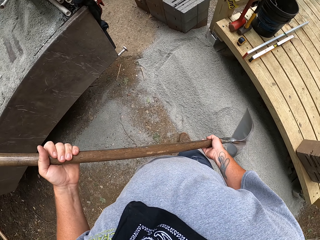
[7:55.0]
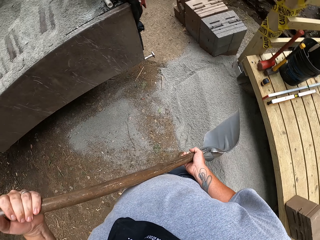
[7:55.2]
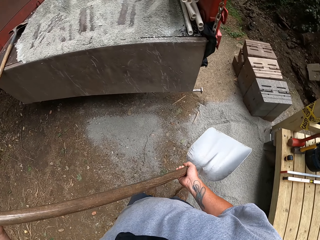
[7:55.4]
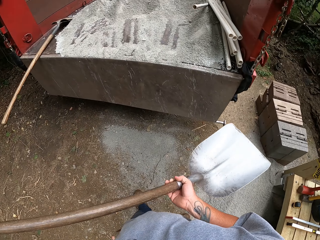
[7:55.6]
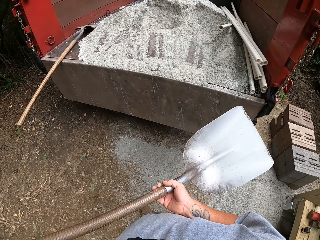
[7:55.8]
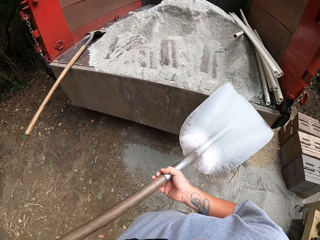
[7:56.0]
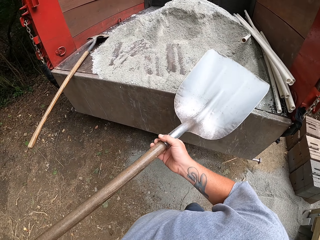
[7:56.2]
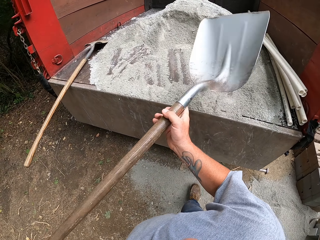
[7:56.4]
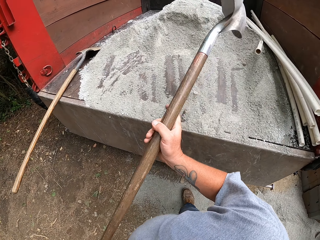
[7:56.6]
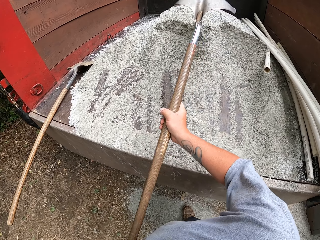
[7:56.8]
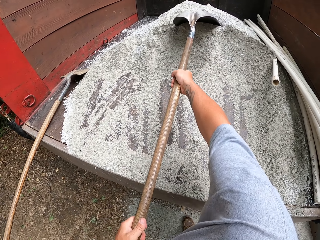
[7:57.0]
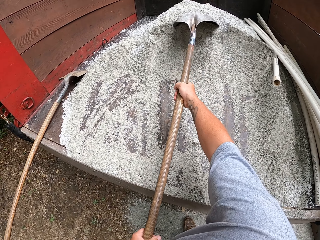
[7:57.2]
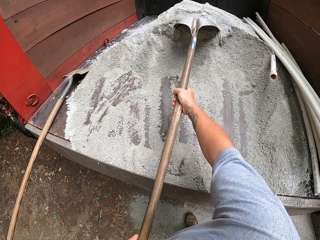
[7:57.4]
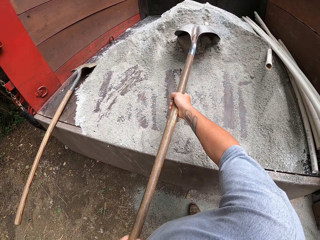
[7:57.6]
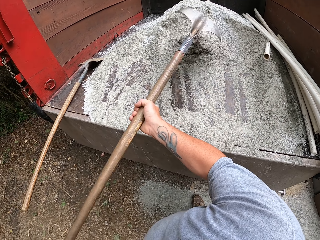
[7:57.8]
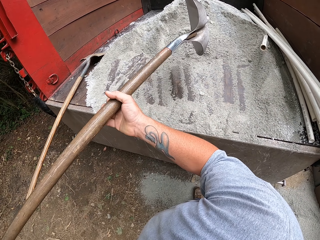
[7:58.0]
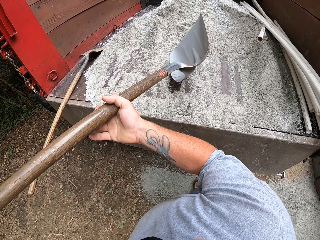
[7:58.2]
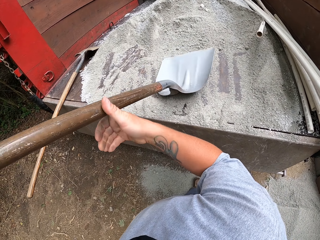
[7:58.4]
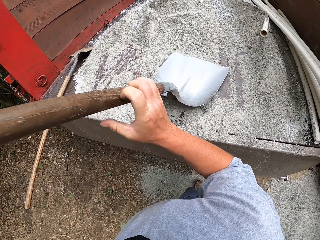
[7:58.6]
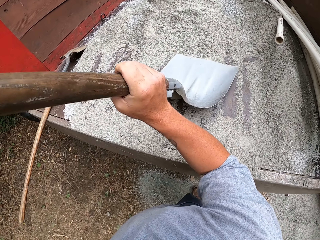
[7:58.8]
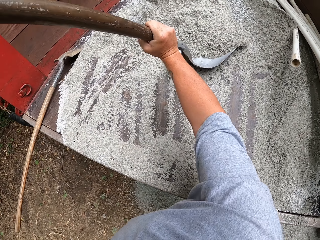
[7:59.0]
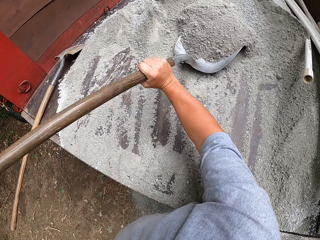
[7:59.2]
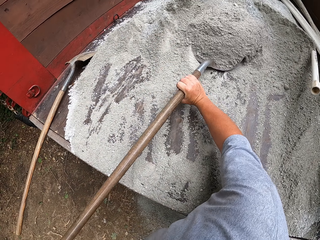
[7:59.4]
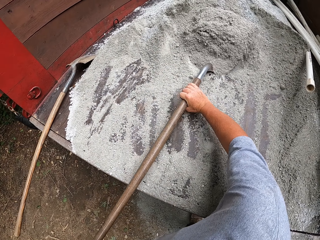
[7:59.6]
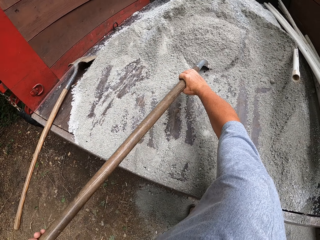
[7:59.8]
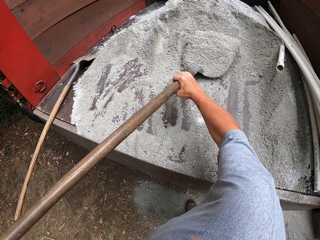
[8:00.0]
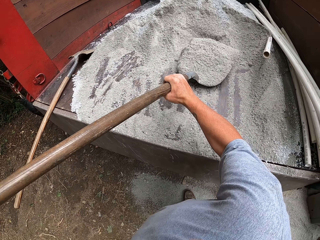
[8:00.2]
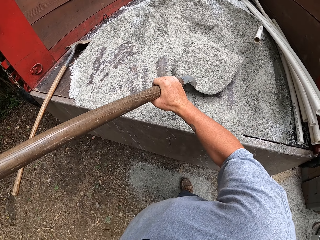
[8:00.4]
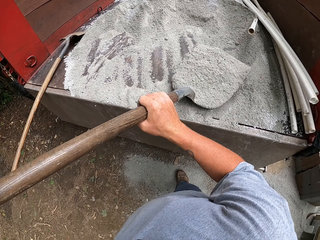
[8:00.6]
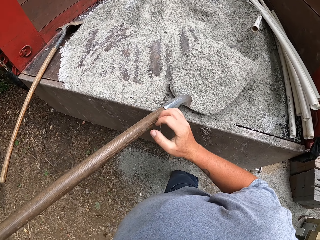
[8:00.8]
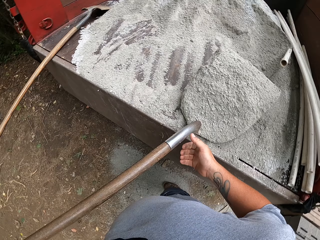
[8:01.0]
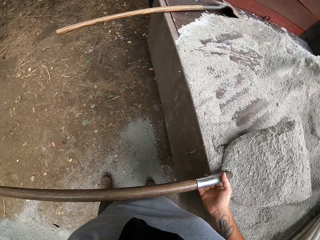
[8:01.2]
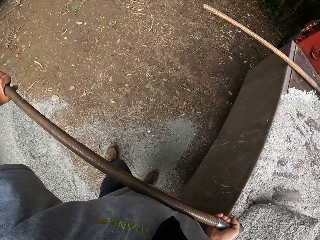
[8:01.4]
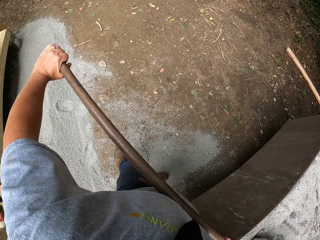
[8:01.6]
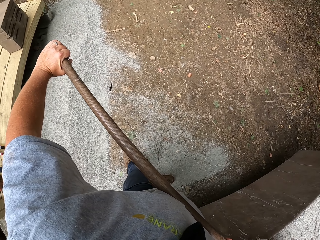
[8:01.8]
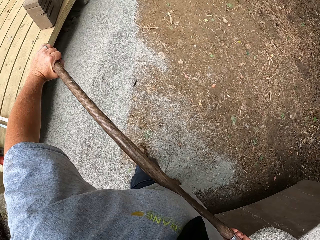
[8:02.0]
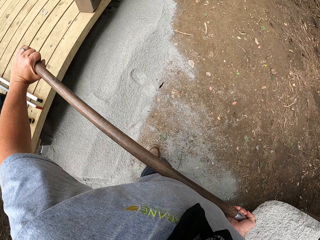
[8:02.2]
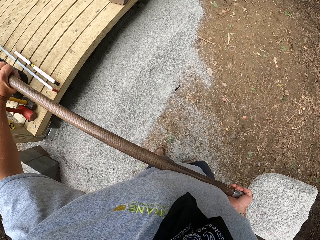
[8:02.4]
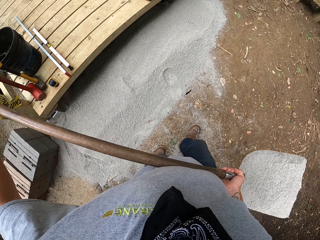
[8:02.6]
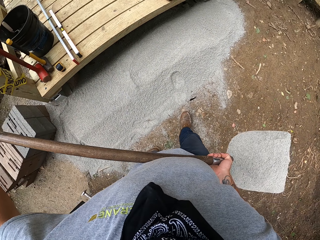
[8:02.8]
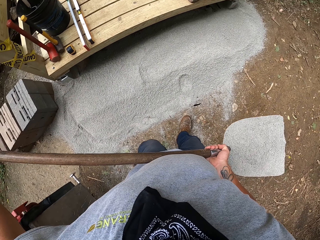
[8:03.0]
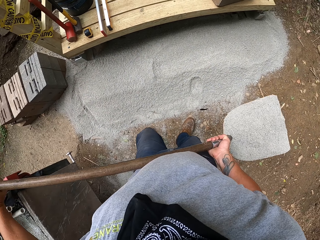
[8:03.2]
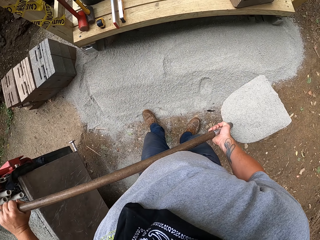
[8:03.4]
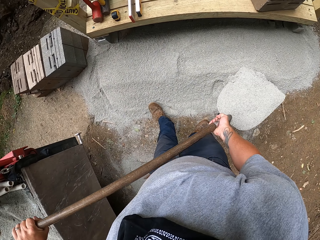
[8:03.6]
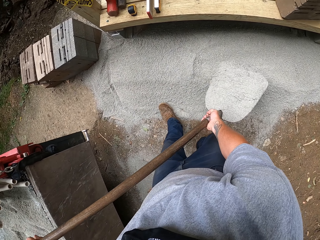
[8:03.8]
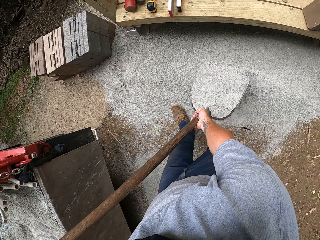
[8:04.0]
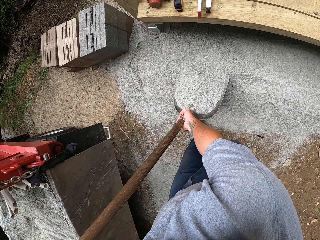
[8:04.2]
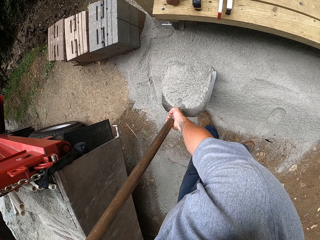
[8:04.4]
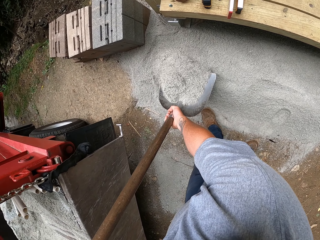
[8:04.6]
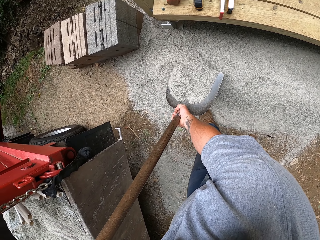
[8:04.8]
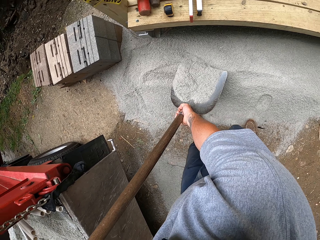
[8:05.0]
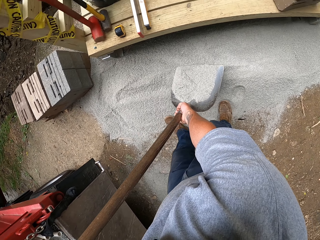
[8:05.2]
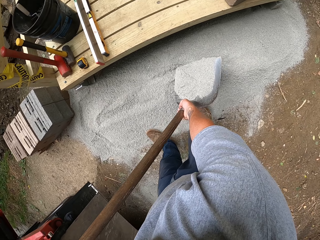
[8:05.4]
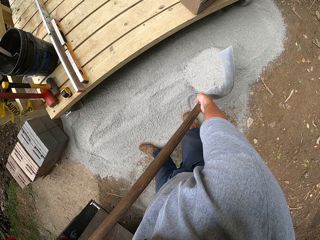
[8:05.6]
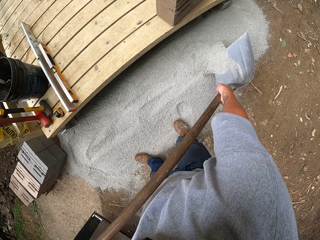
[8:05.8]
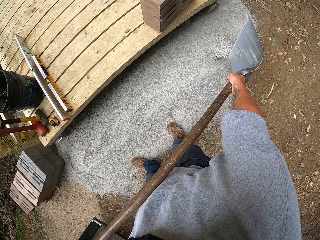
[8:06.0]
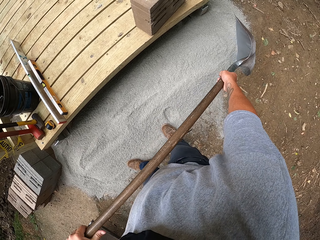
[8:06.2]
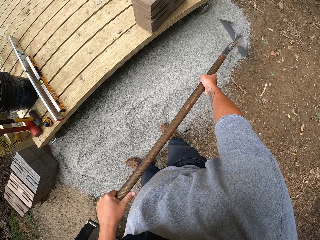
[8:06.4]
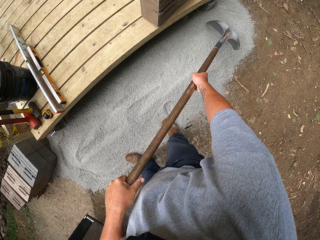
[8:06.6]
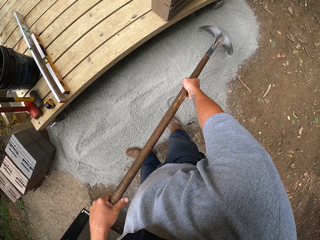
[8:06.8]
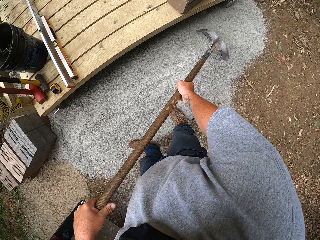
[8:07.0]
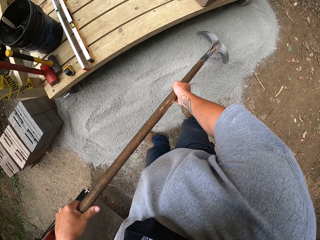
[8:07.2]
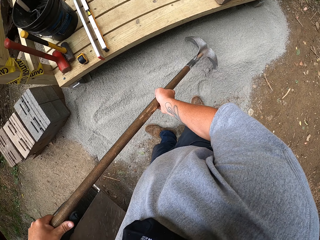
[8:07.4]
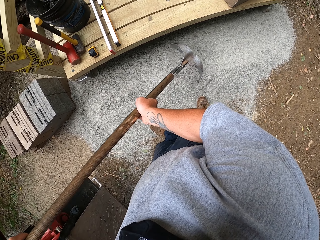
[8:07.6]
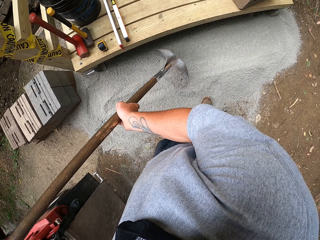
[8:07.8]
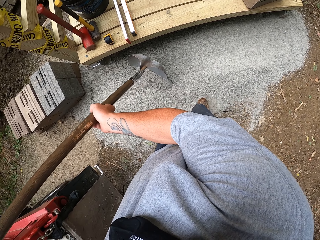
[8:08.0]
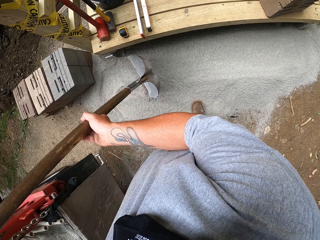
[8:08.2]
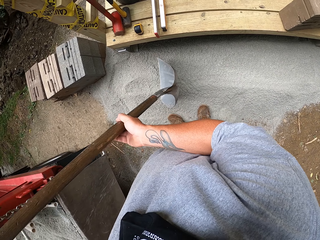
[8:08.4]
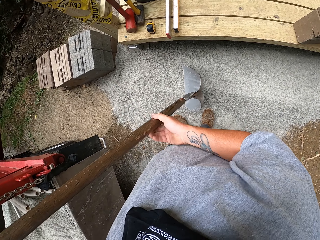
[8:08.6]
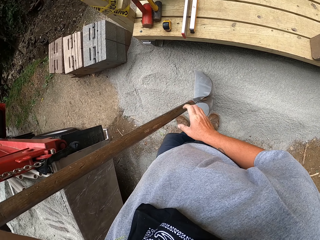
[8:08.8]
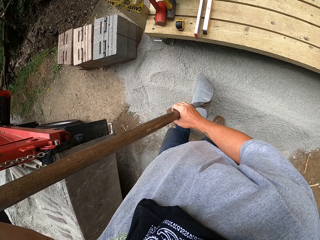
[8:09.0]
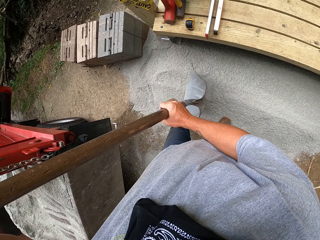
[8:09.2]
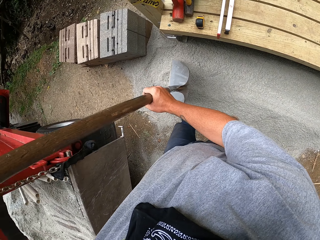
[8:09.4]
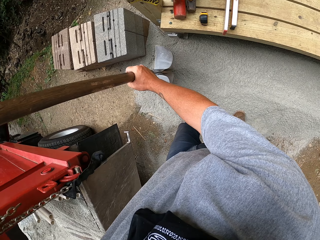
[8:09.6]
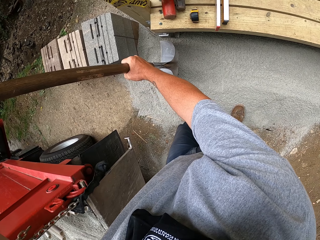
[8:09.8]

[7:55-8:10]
The camera wearer pulls the sand with the shovel. They scoop the sand with the shovel. They pour the sand on the ground under the bridge. They spread the sand on the ground with the shovel.

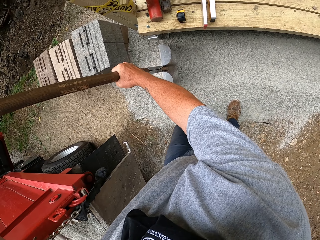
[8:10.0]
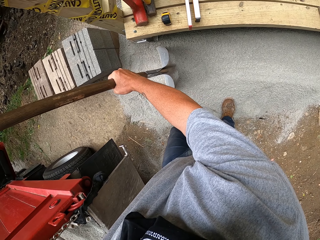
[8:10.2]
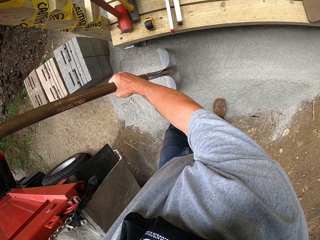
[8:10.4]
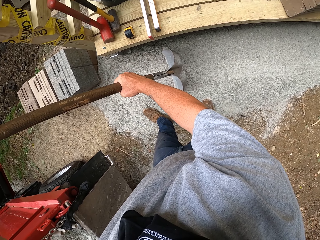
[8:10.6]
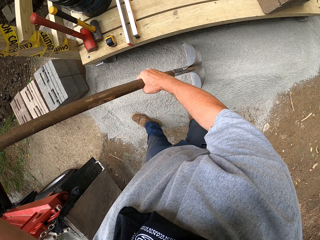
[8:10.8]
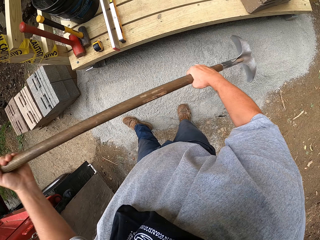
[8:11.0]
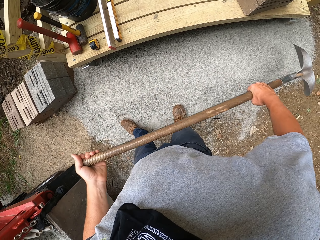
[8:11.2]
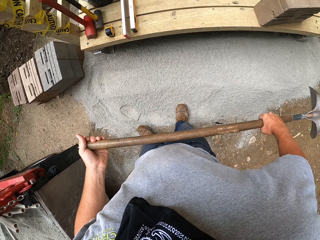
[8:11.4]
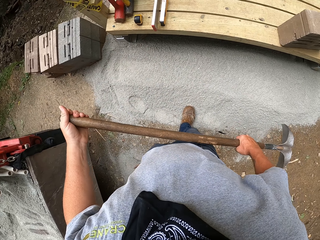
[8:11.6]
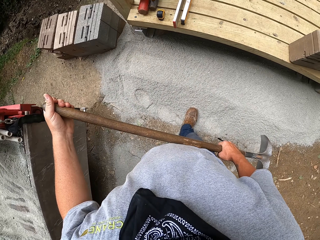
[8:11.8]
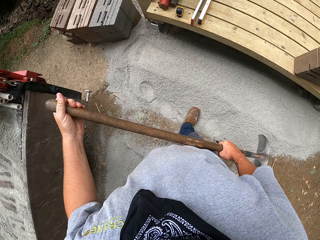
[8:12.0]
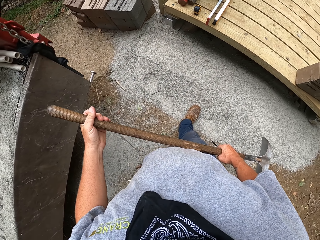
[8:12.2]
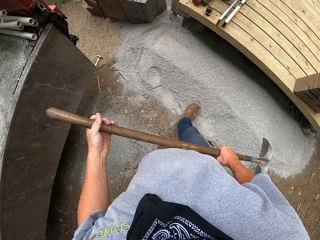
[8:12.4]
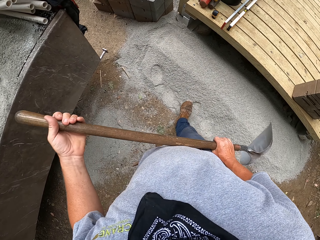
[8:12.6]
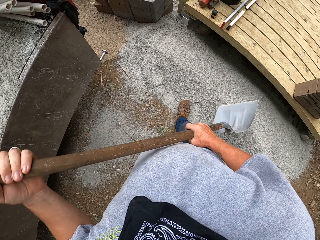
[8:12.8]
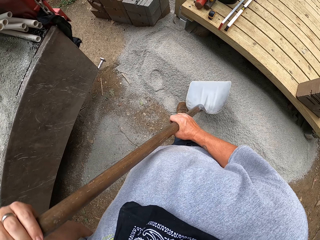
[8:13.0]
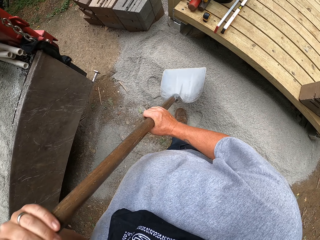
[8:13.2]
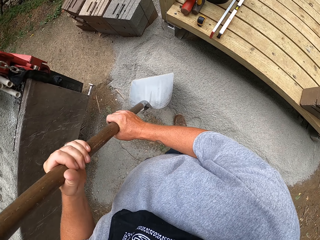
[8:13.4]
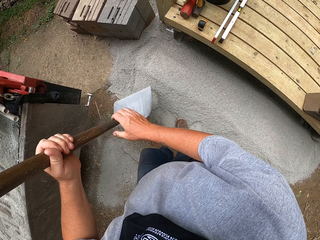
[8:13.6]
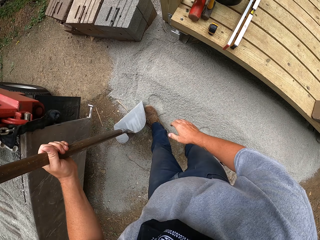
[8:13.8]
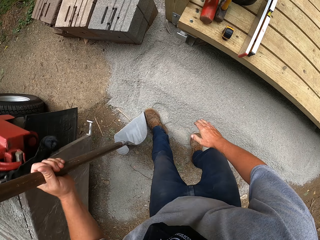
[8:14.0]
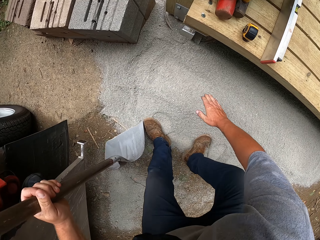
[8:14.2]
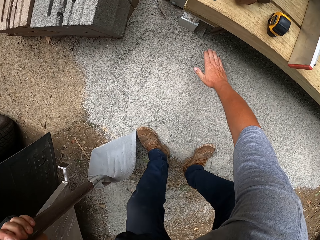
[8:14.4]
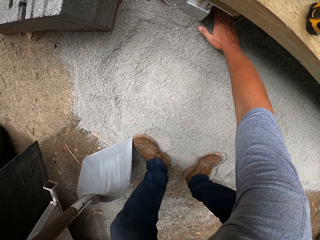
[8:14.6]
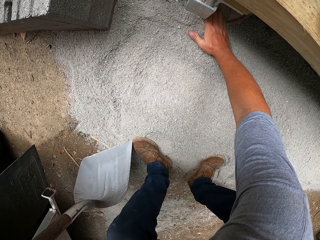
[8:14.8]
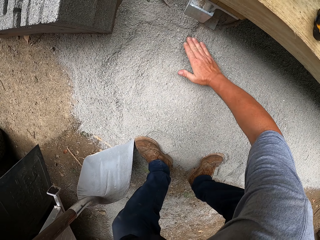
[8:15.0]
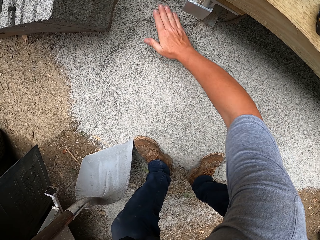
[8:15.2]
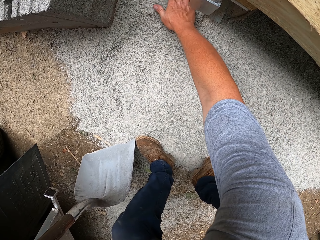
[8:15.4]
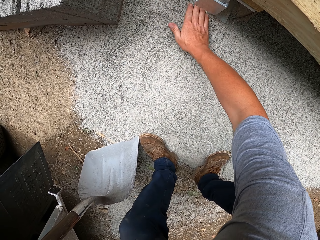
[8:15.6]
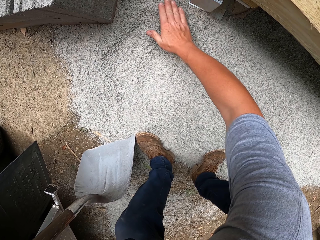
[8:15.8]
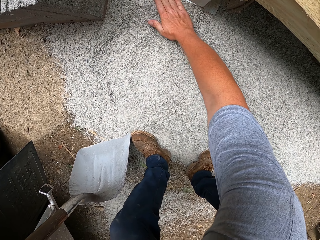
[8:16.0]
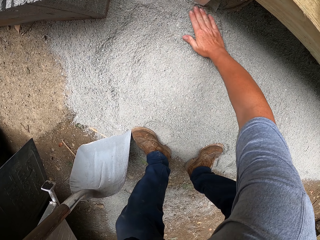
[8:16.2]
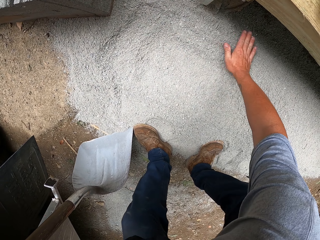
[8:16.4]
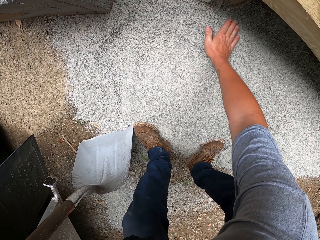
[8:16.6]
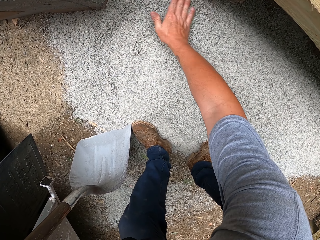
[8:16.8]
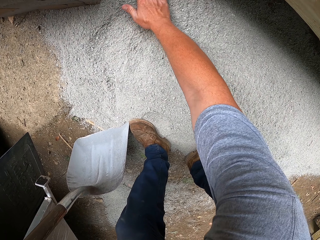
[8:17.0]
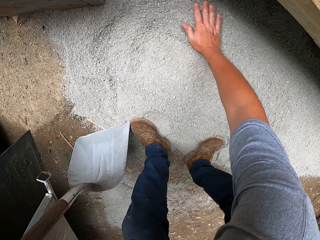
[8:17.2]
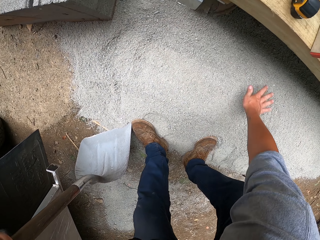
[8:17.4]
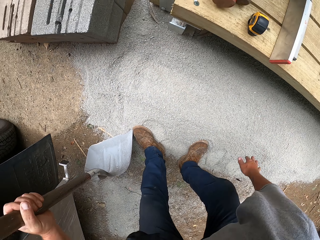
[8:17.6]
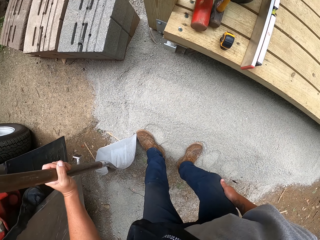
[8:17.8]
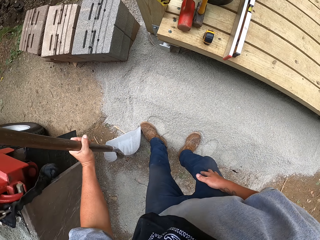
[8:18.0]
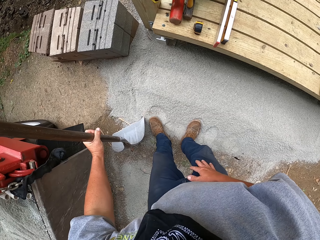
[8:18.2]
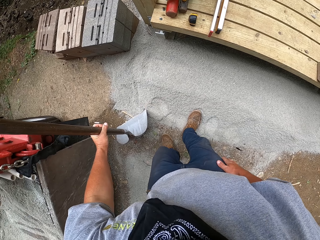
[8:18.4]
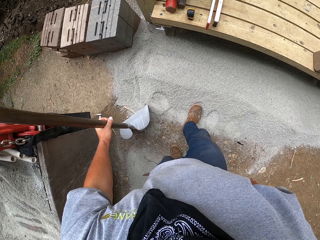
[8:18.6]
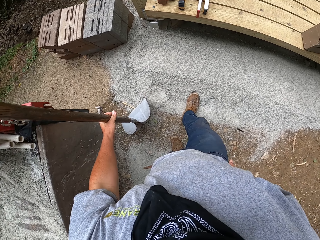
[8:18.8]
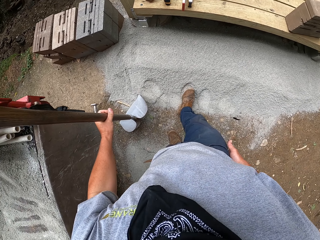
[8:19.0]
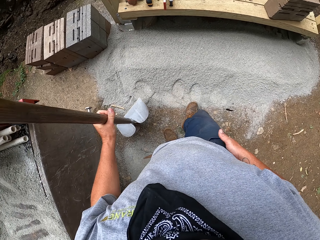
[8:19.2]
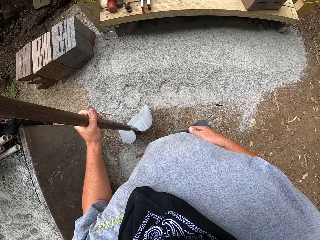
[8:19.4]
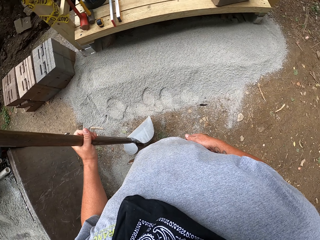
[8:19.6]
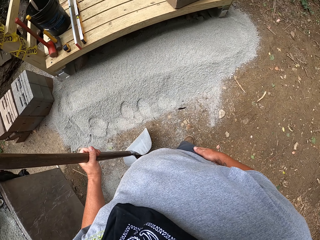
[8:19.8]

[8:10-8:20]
The camera wearer spreads the sand with his hand. He wipes his hand with his trouser on his thigh.
